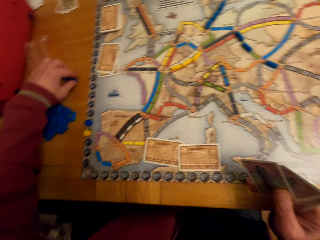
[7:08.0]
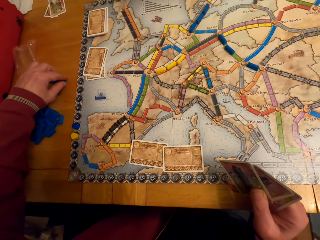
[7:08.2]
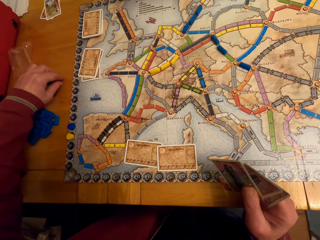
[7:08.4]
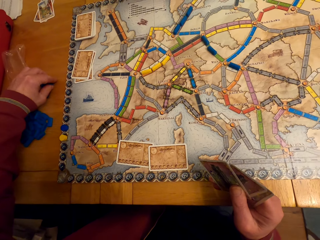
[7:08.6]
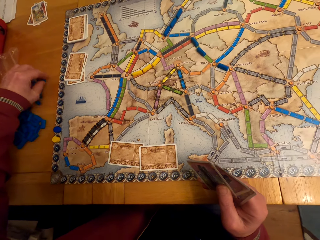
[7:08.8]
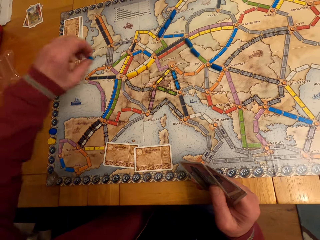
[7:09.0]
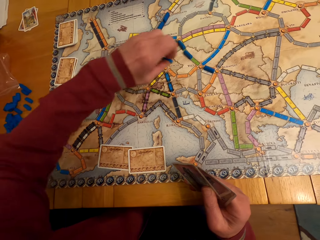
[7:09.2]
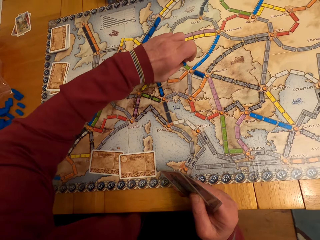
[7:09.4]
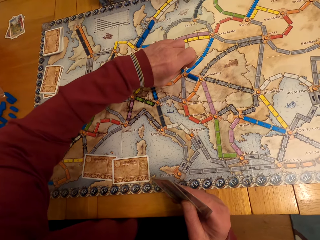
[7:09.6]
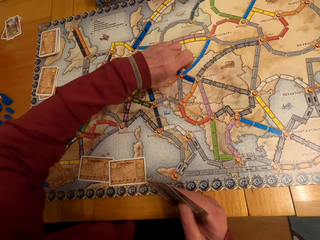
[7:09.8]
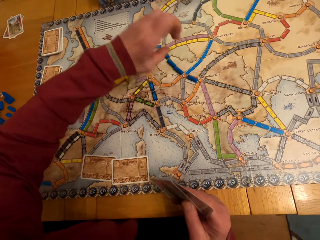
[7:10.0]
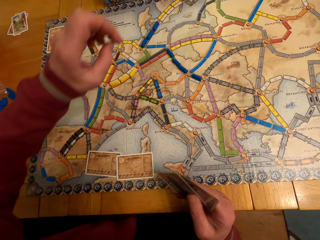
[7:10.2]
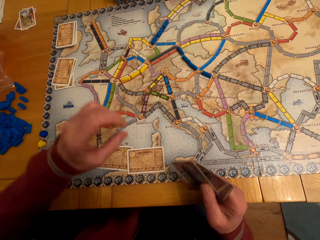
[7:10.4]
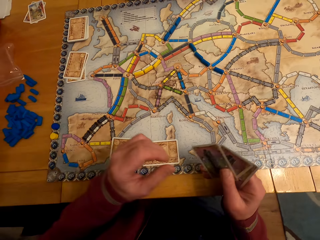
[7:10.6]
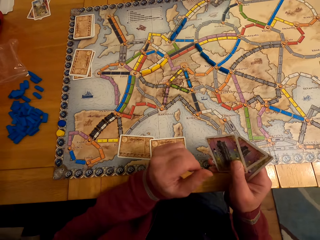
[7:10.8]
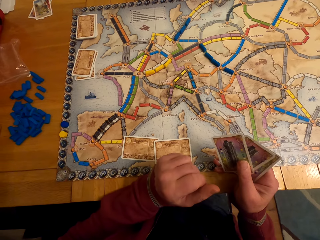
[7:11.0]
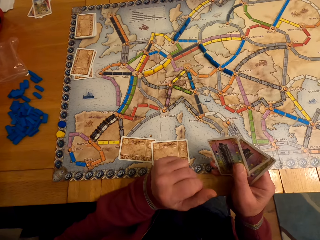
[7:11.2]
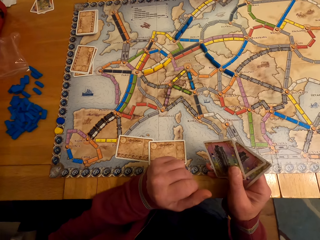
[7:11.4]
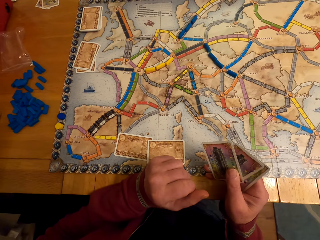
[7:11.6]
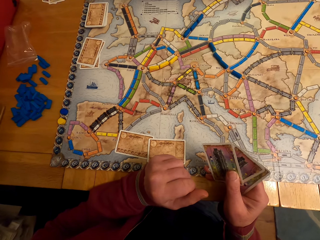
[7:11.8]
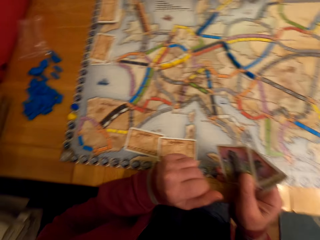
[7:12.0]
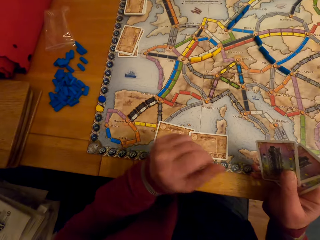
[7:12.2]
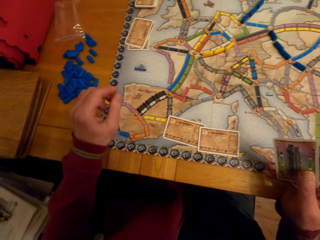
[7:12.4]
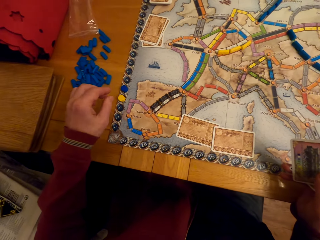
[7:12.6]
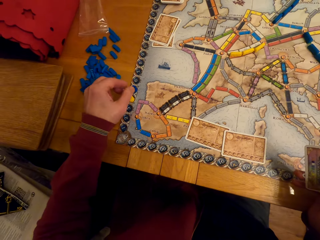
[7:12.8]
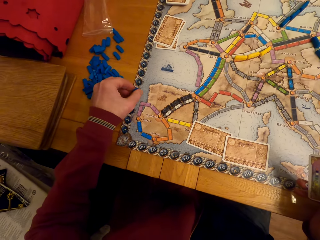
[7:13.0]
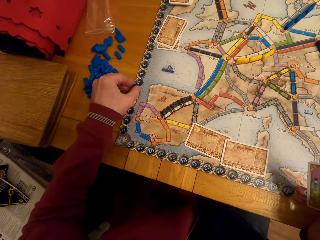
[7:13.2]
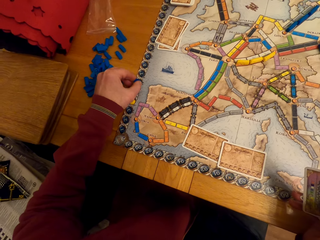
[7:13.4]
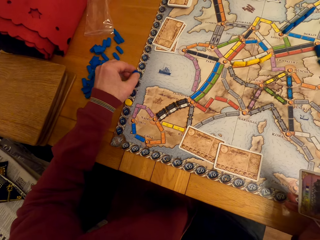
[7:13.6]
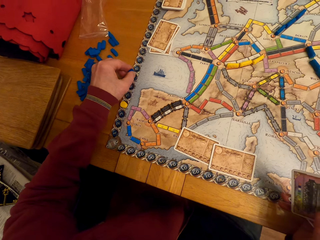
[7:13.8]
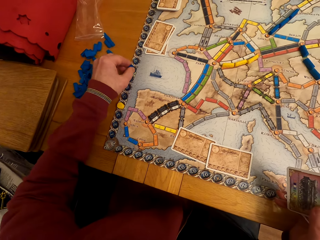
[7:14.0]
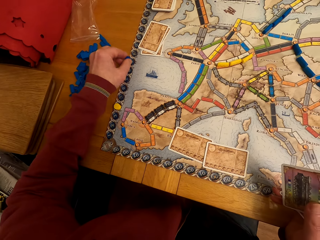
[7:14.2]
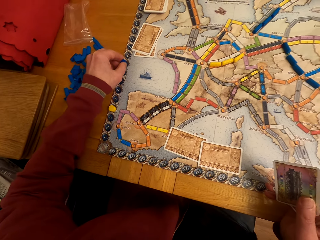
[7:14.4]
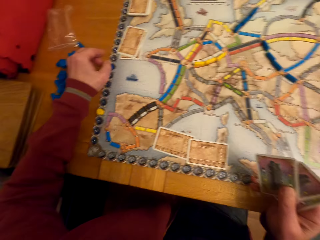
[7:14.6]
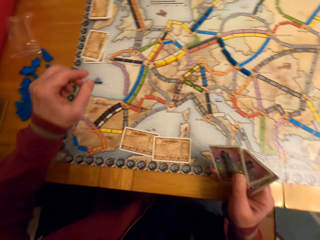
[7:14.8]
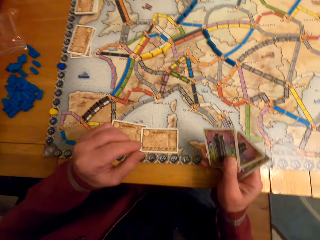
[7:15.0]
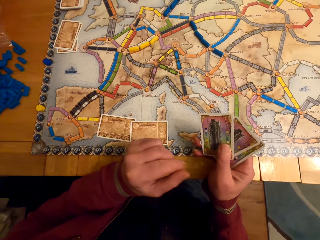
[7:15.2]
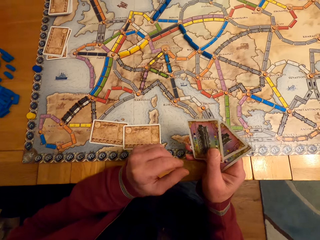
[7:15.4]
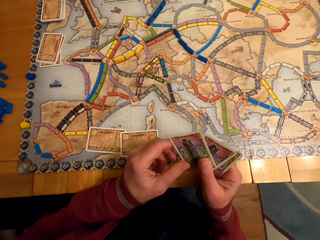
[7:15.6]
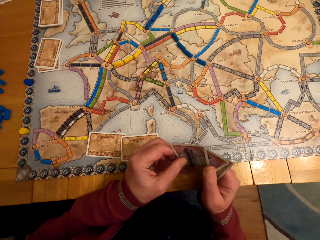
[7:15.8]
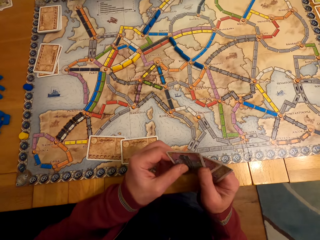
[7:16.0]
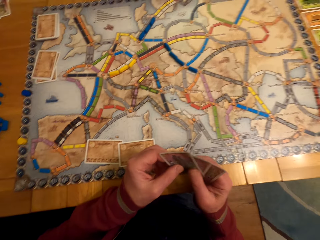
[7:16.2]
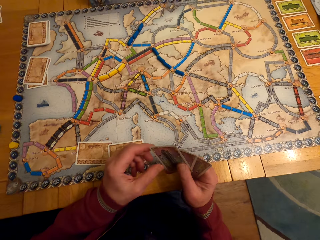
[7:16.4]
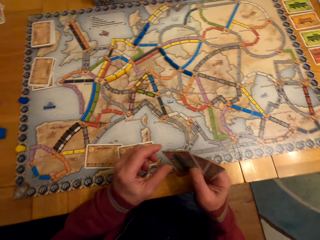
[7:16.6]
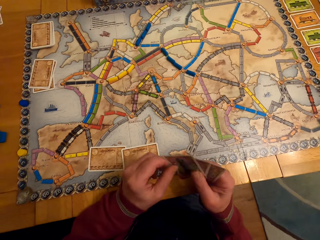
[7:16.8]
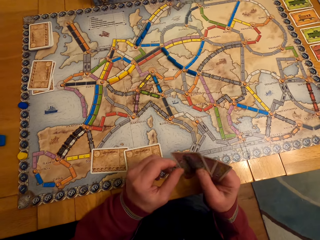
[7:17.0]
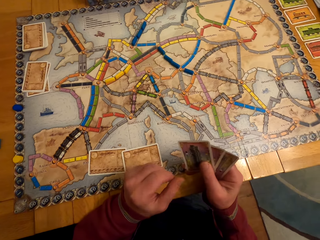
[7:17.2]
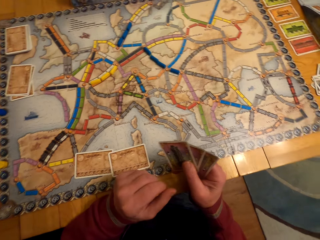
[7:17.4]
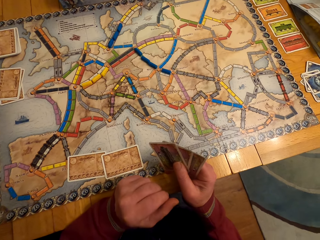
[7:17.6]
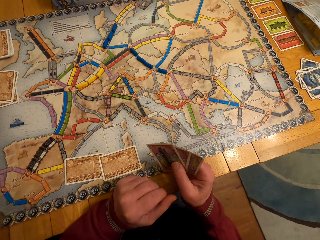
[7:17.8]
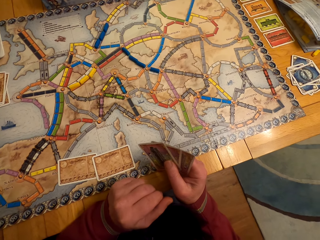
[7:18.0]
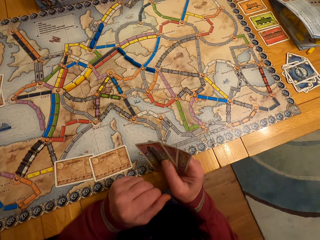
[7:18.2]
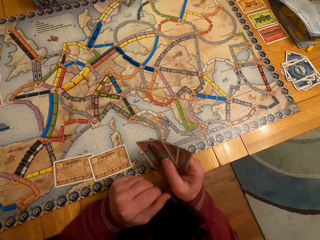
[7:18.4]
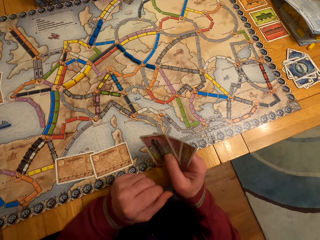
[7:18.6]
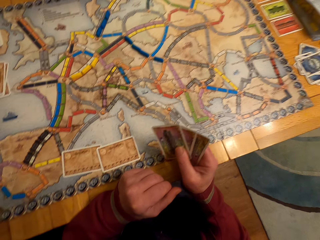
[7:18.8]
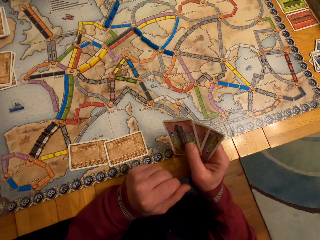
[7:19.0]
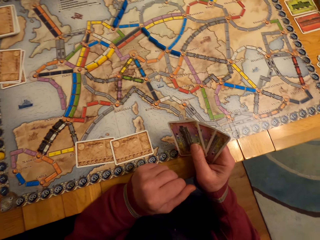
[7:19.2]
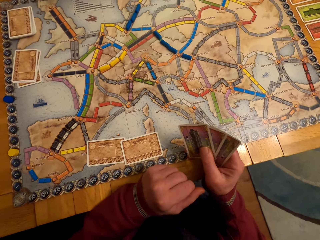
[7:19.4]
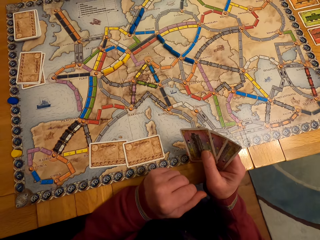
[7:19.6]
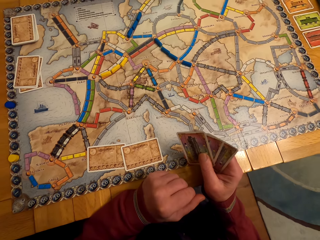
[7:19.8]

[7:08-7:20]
The camera wearer moves the board game chips on the table.

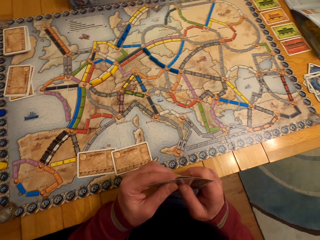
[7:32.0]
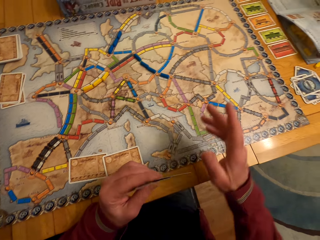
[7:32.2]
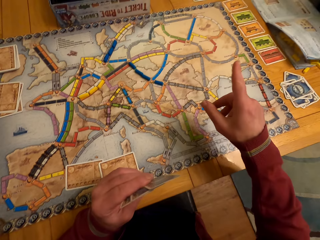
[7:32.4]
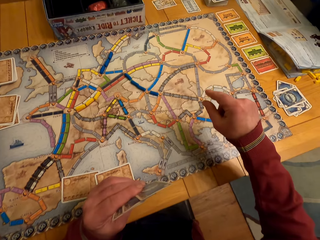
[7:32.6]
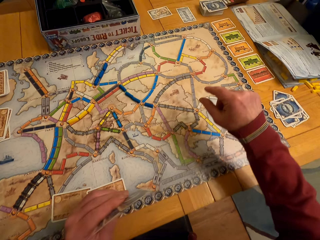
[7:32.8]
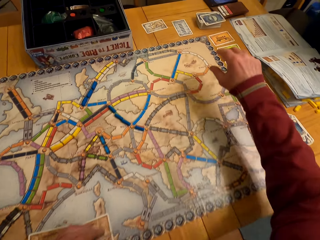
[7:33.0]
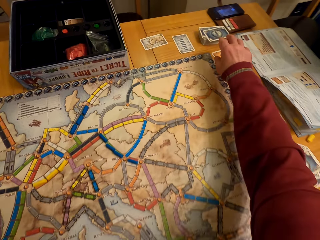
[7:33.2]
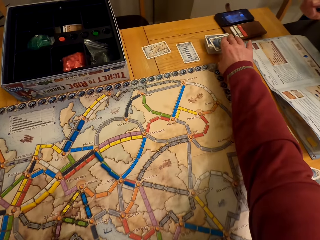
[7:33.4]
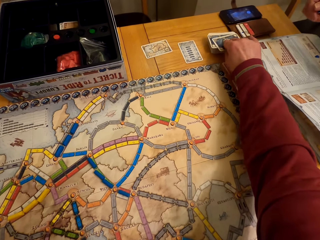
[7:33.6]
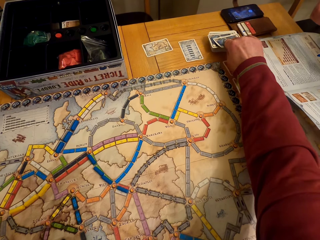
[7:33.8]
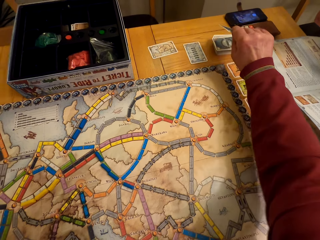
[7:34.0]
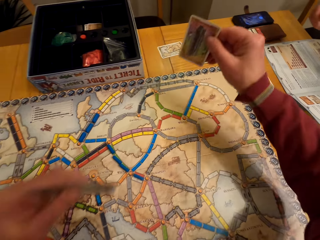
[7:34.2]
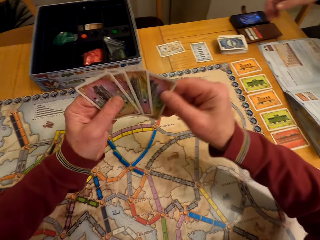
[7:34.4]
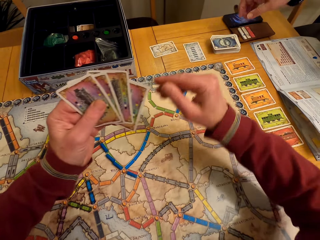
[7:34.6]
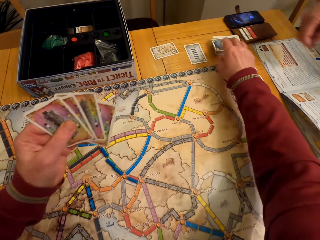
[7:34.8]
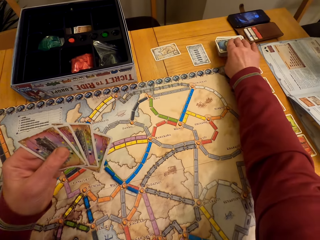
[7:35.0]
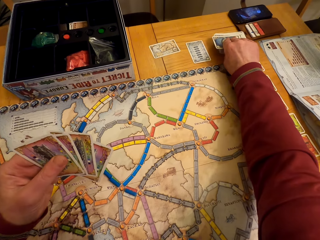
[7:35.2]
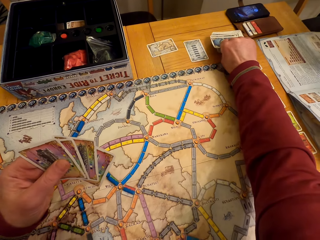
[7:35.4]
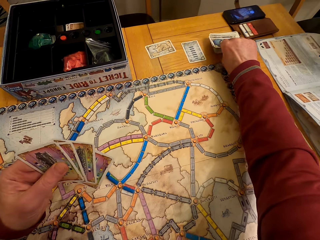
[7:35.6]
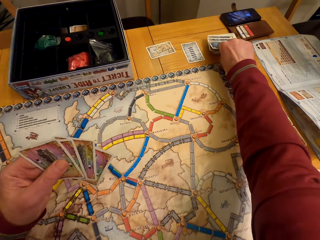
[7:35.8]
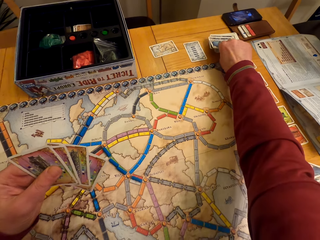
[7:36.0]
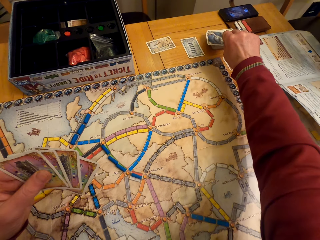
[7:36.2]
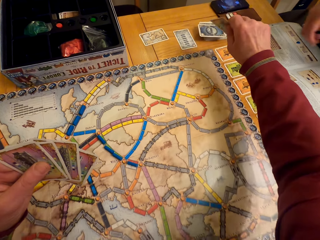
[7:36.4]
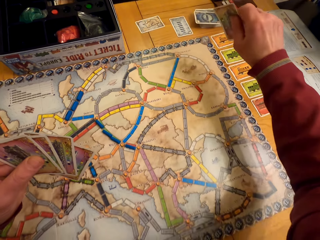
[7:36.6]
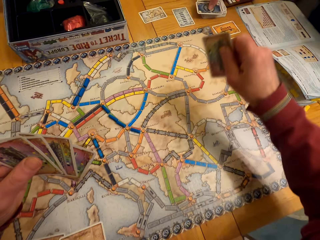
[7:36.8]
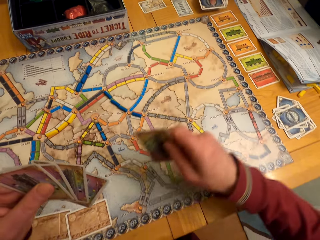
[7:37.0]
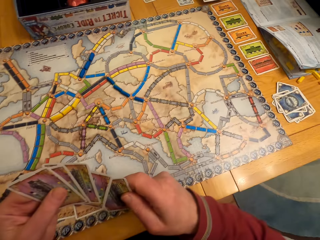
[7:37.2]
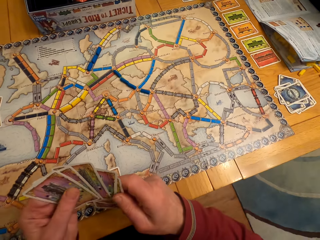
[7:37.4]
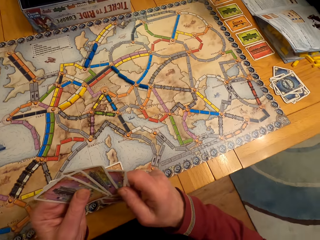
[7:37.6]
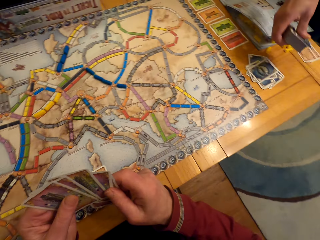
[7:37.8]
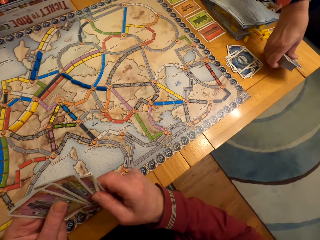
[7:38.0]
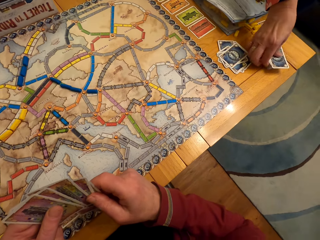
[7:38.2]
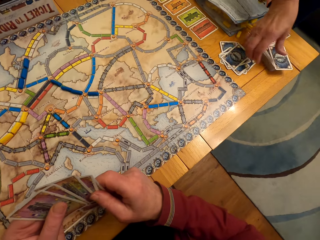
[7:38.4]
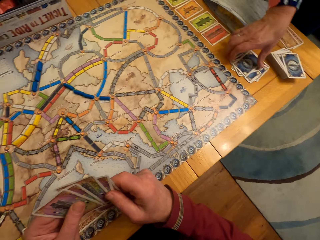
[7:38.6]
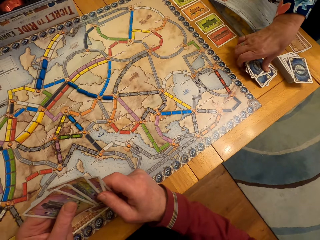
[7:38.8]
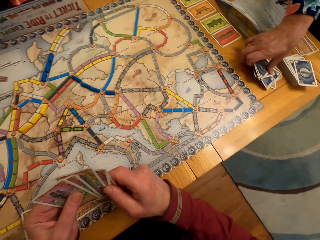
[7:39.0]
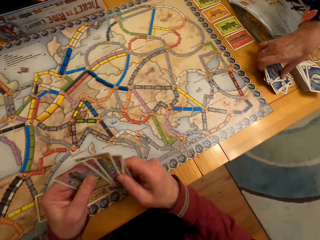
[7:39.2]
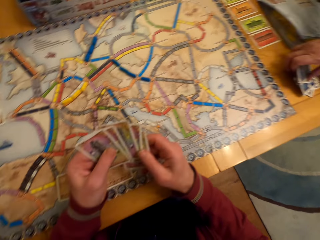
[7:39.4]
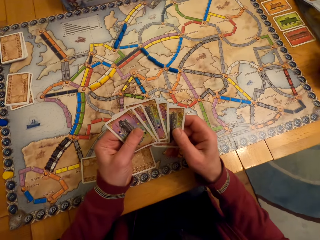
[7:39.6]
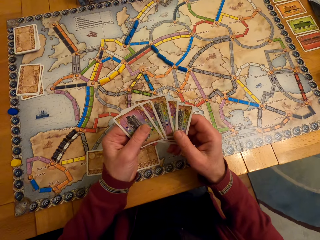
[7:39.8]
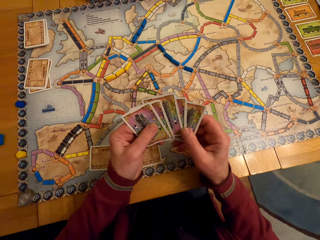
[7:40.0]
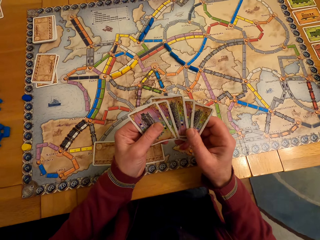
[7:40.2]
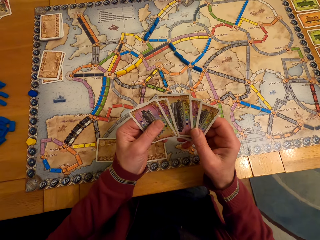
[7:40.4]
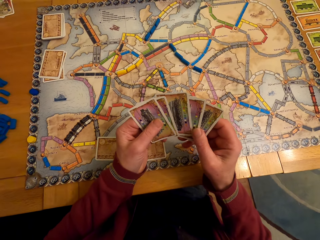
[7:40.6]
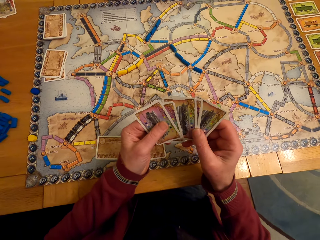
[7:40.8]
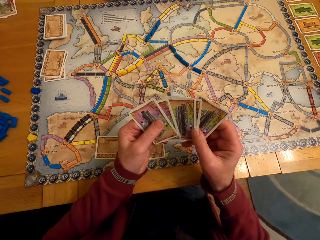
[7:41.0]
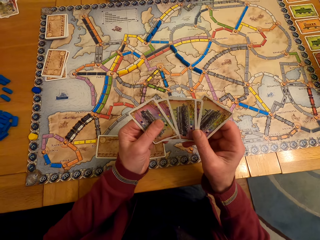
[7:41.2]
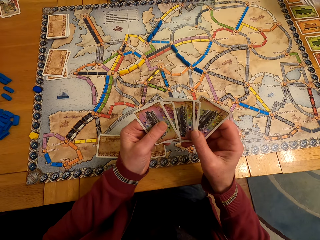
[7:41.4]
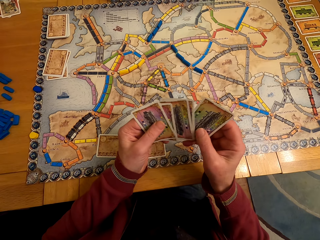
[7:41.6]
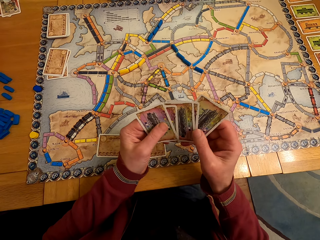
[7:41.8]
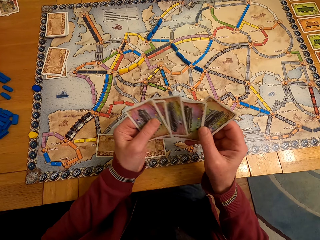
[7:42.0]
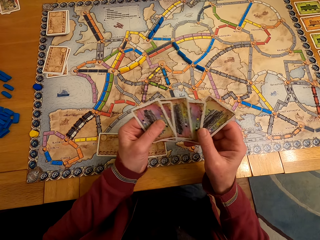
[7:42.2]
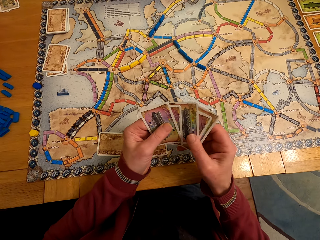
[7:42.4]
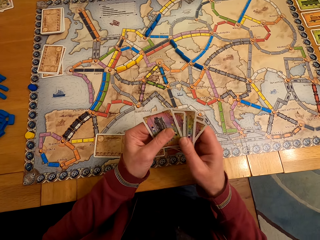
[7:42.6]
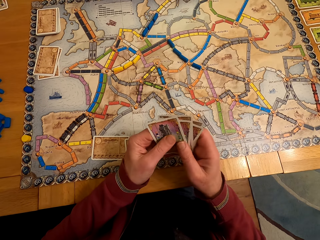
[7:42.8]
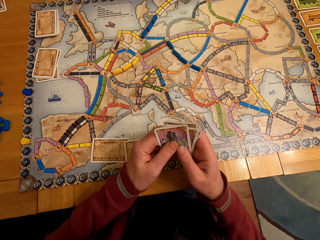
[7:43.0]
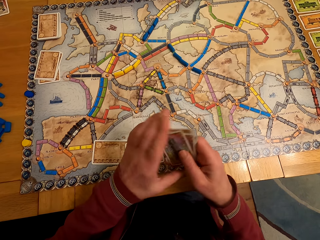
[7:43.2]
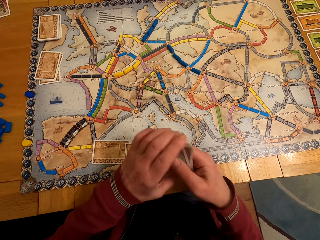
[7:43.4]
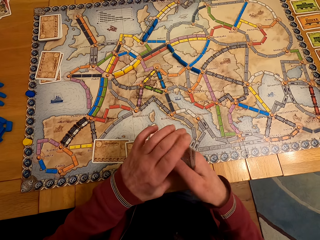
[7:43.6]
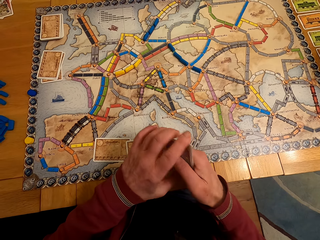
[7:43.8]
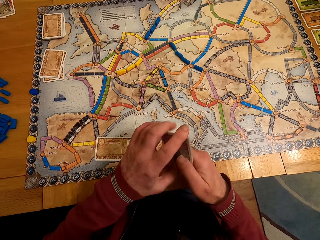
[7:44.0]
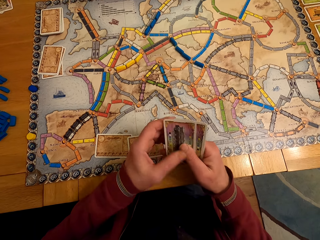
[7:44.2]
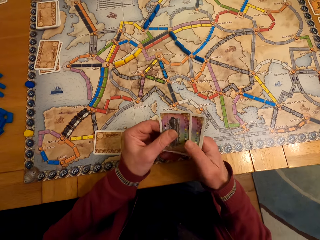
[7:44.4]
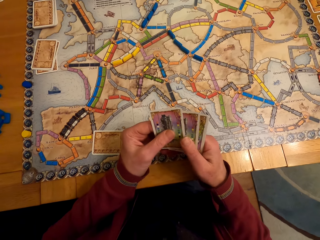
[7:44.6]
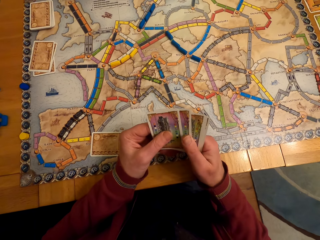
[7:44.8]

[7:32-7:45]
A man picks a board game card from the table. The camera wearer picks a board game card from the table. A lady puts the board game cards on the table.
